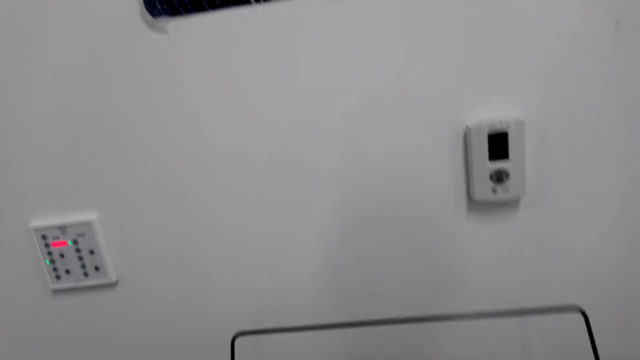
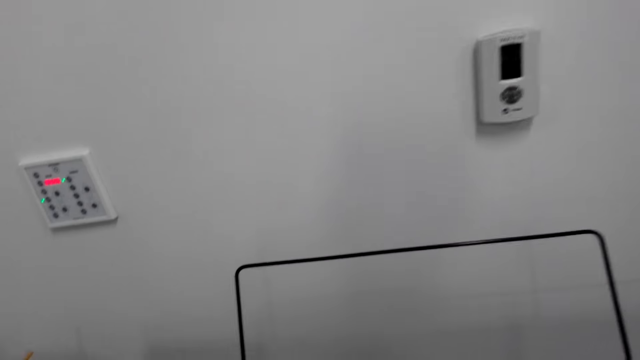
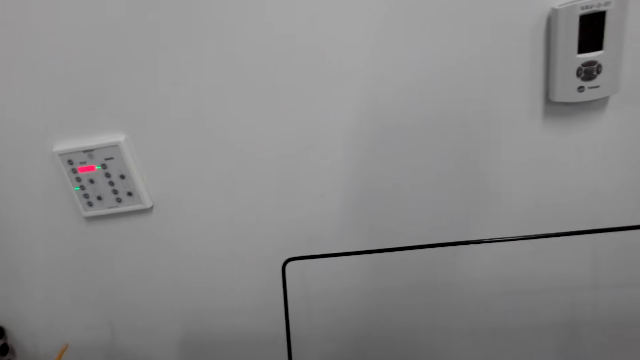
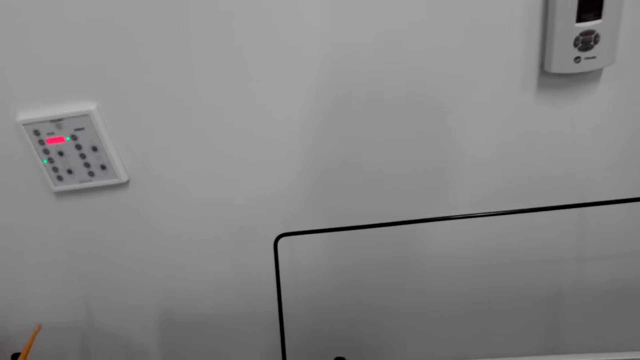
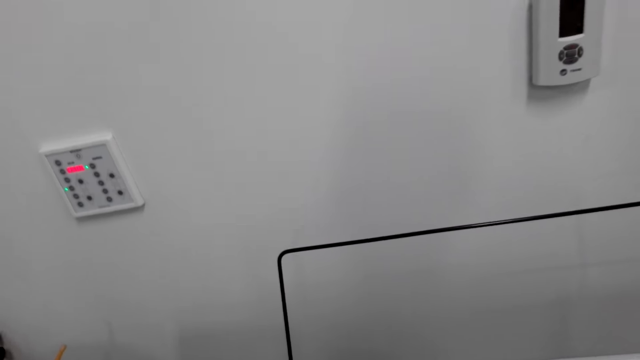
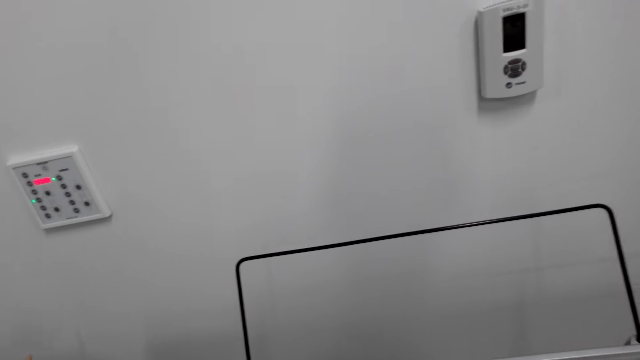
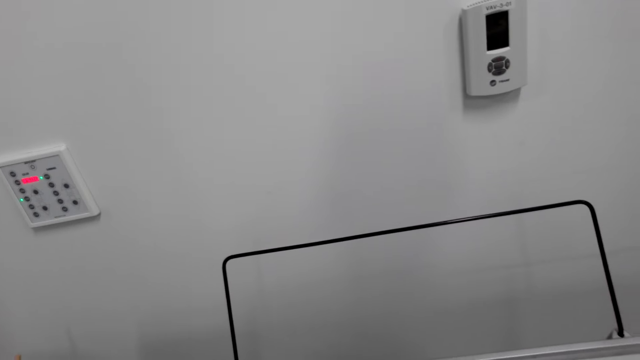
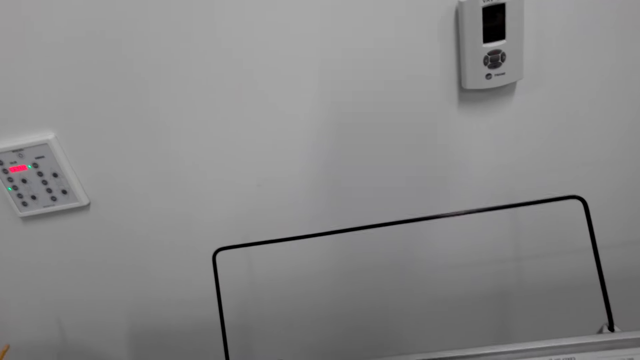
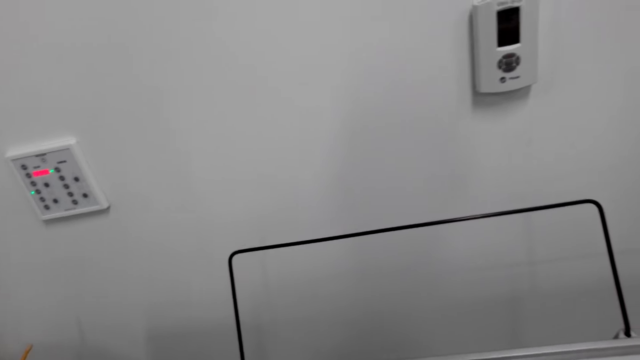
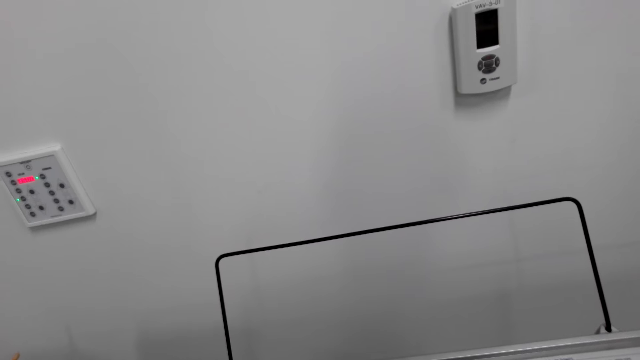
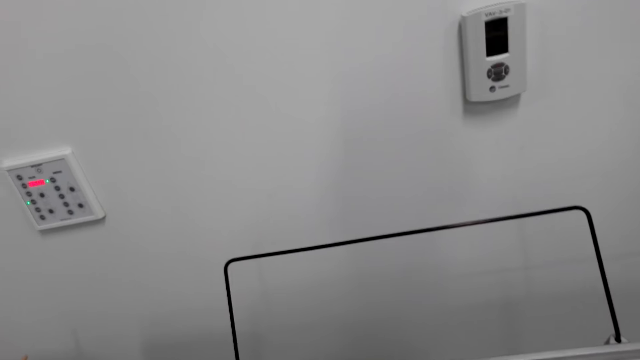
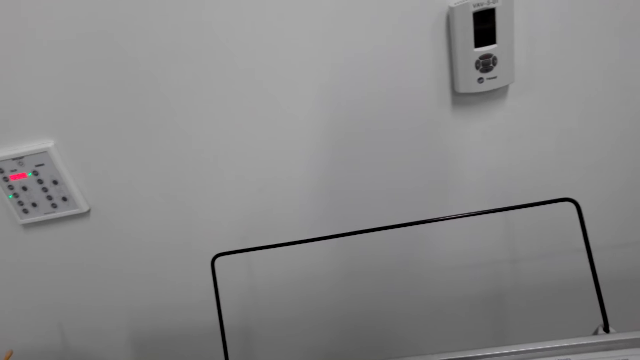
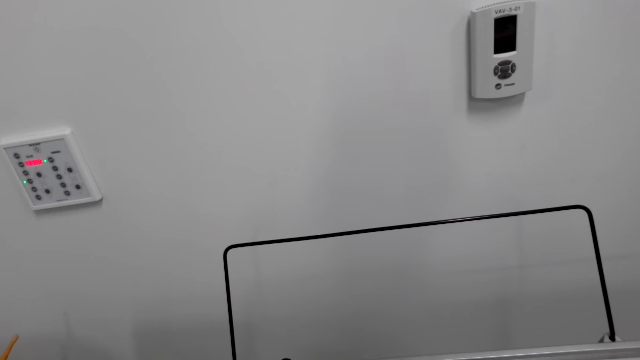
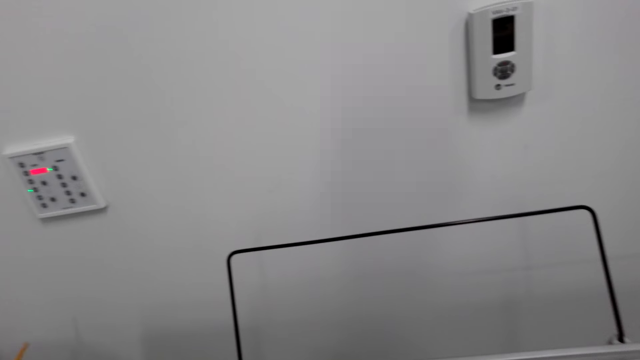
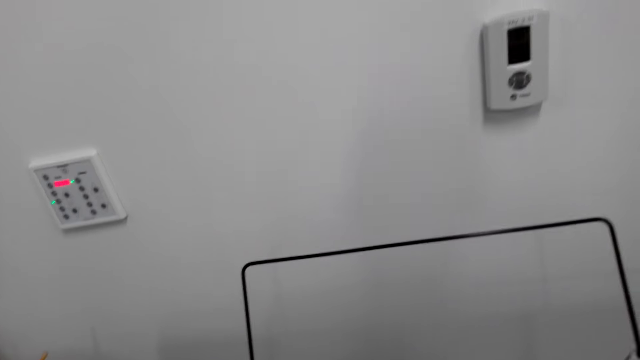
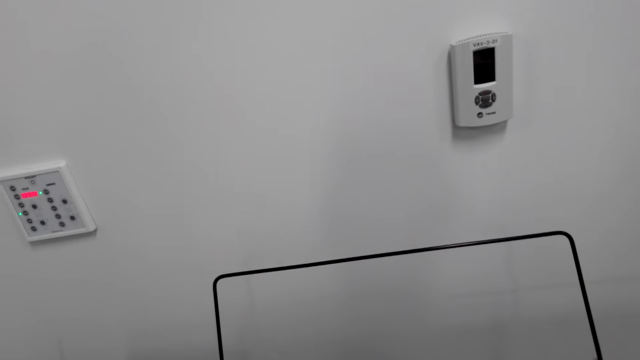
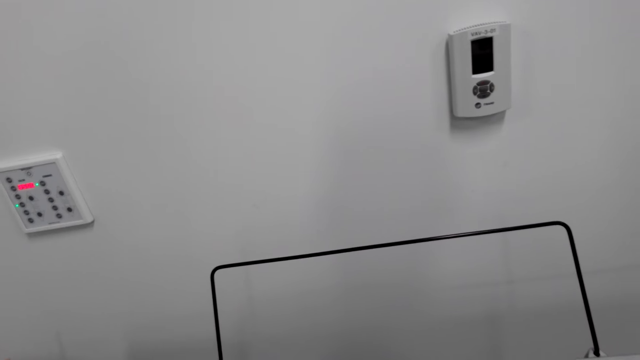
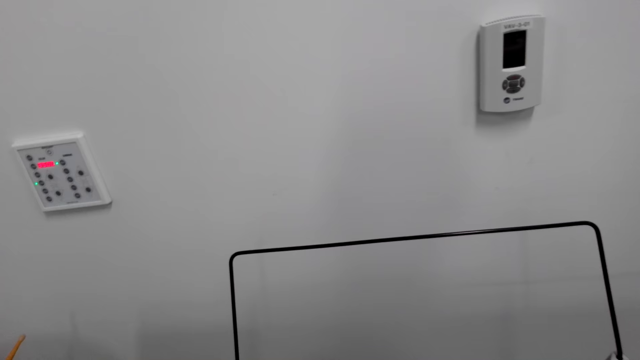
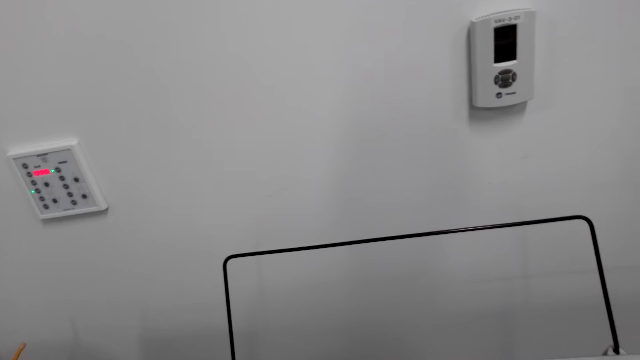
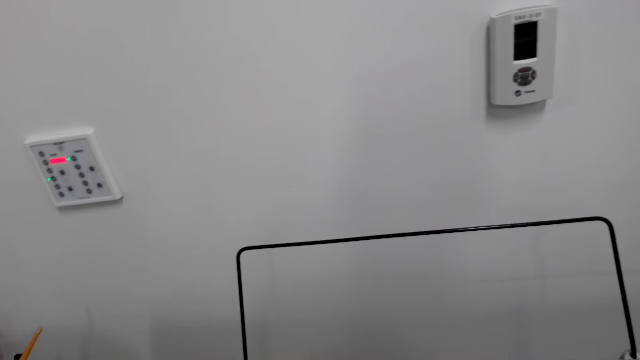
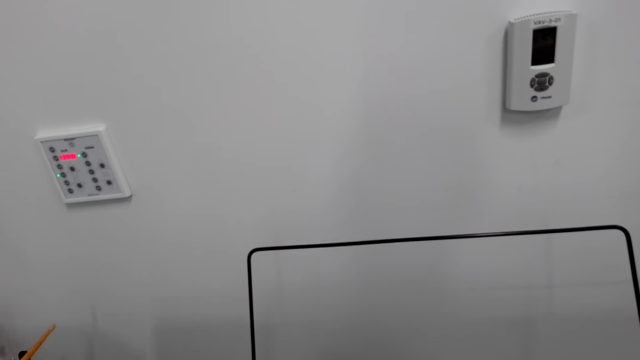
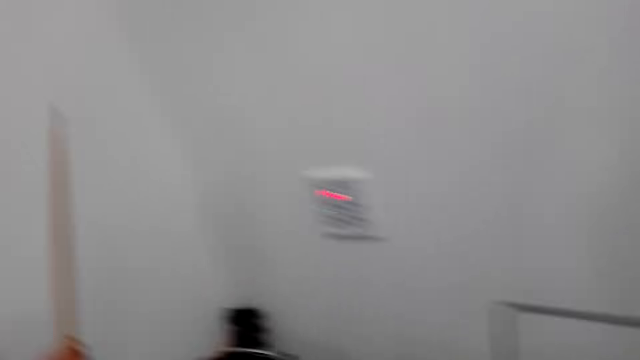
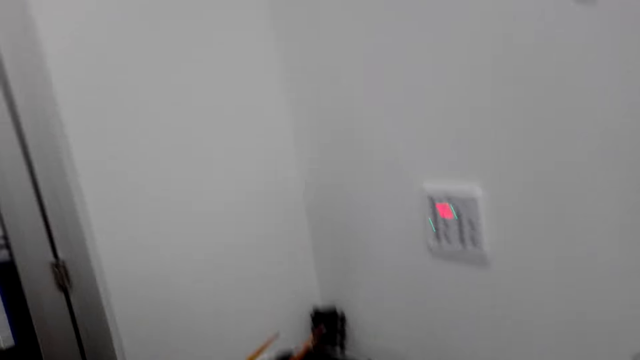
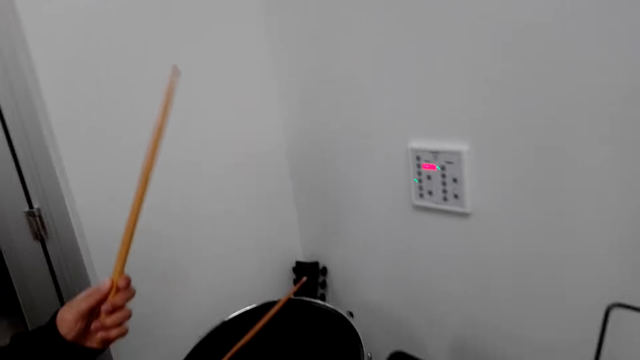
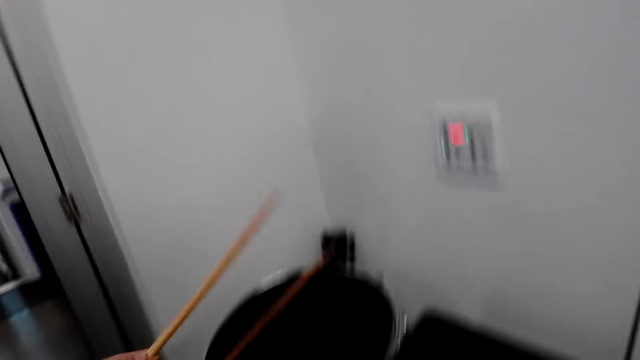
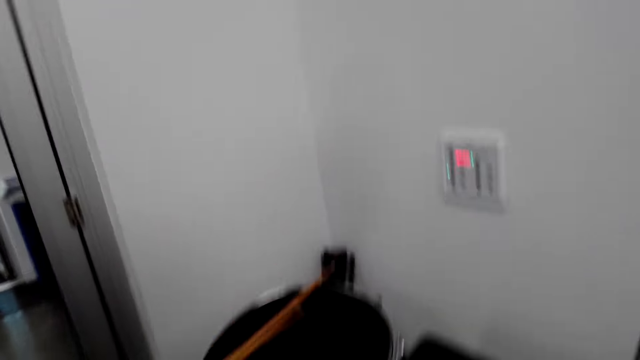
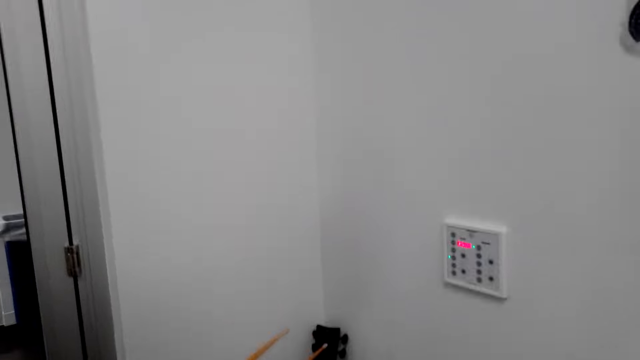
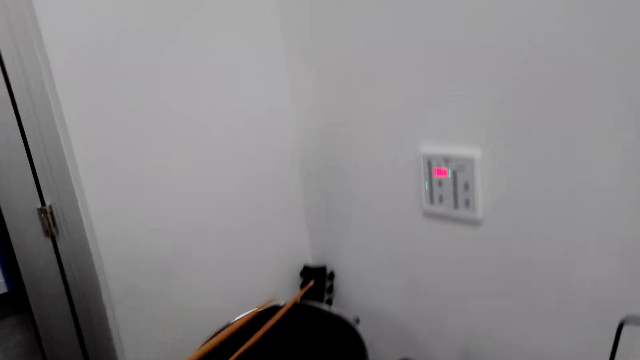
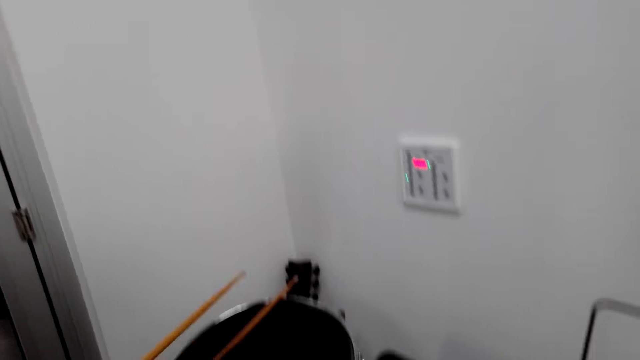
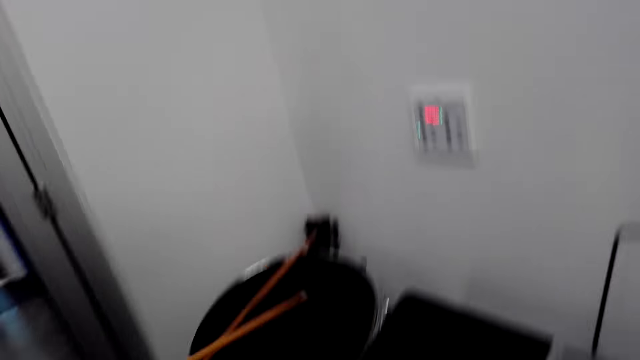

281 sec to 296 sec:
The camera wearer talks to a person. They play a song tune in an electronic machine. Another person beats a music drum with sticks.

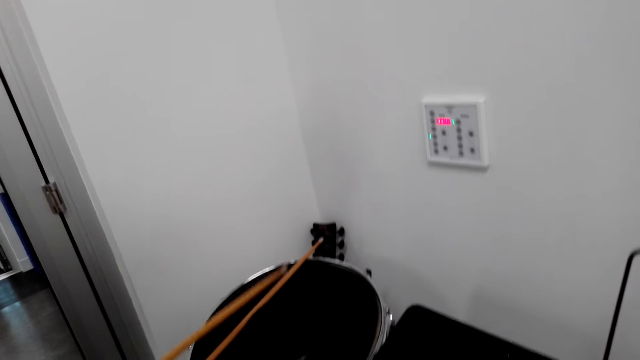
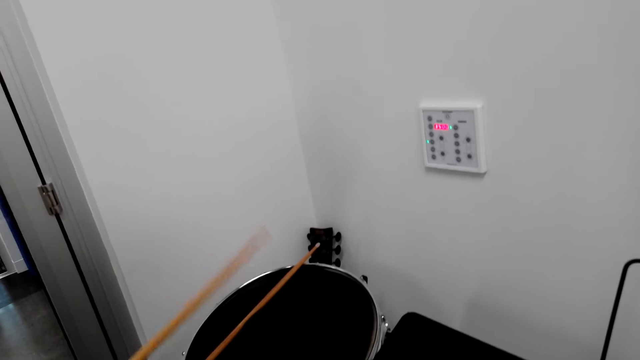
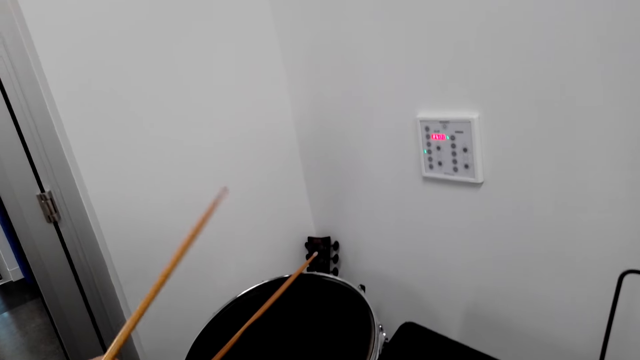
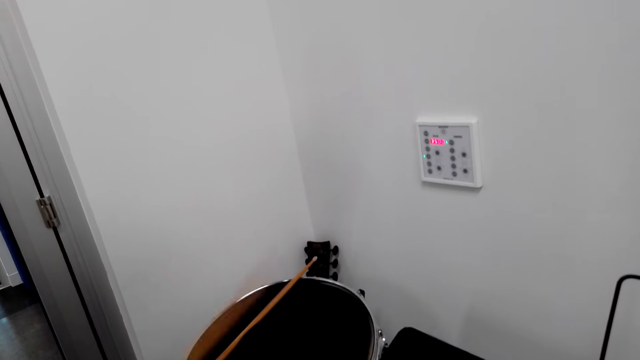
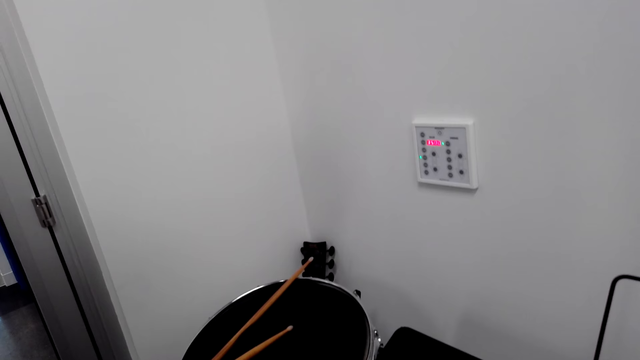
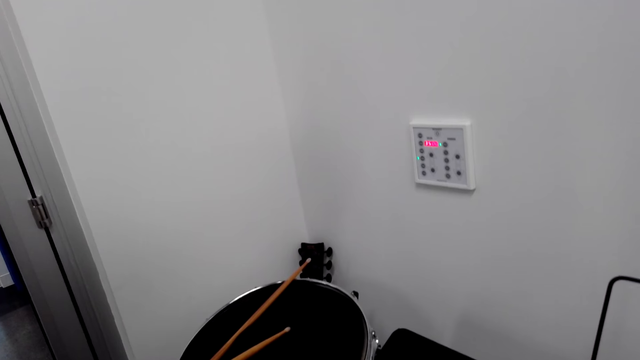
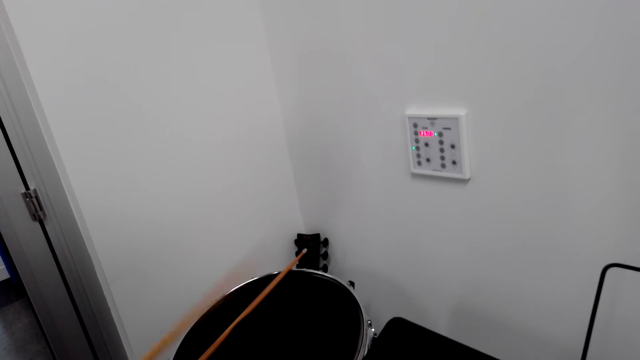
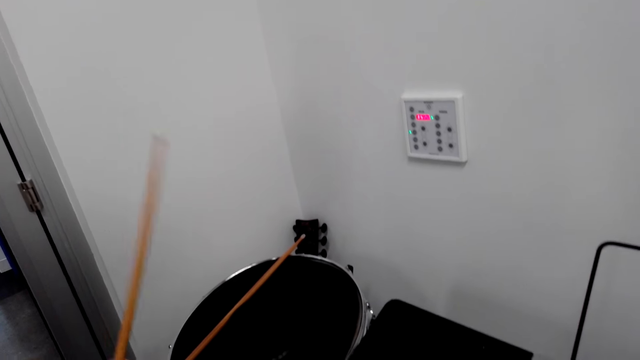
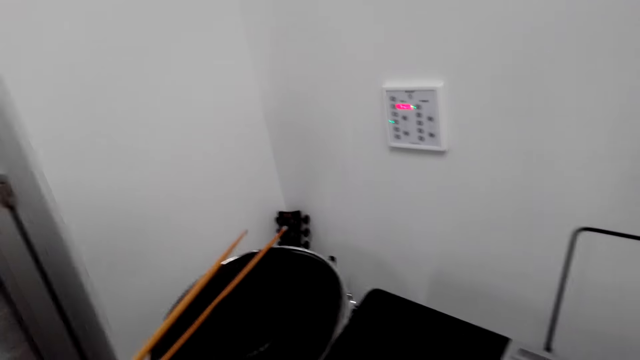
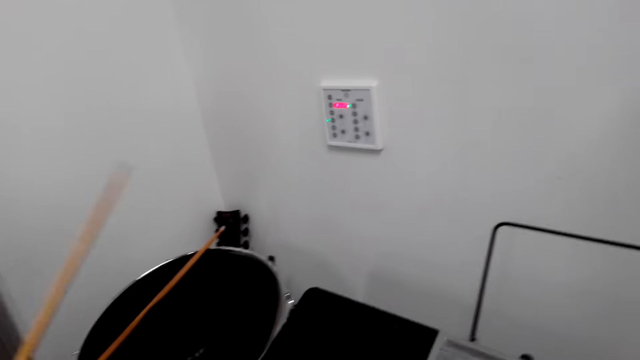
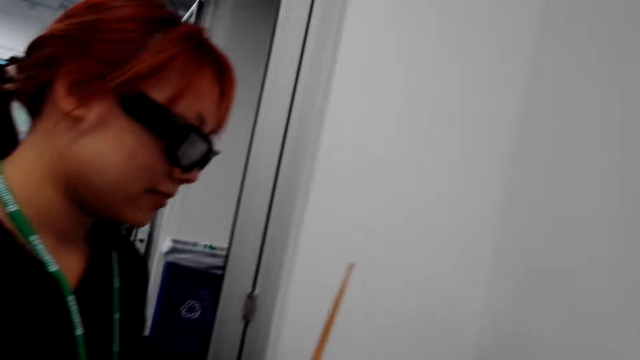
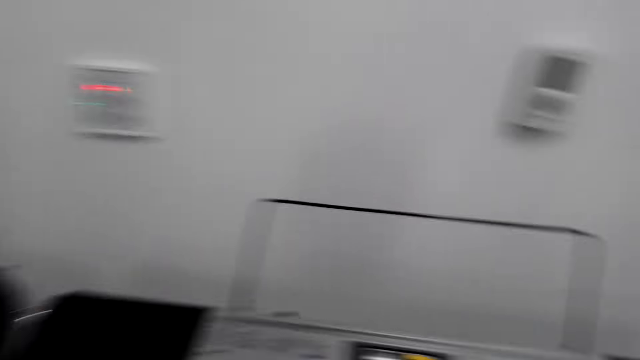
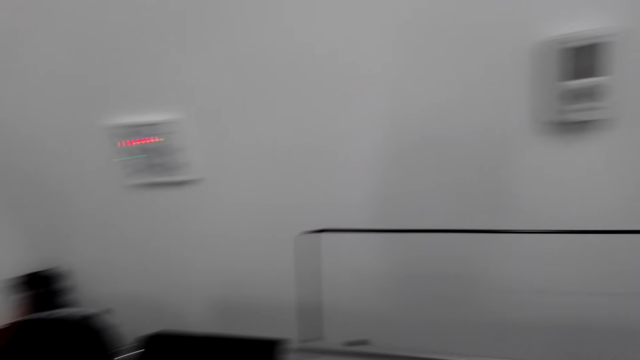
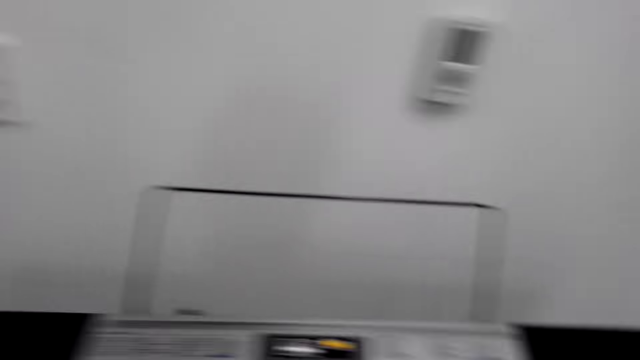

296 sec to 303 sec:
A person puts the sticks on a music drum. The camera wearer stares around. They shake their head. The person beats the music drum with the sticks.
